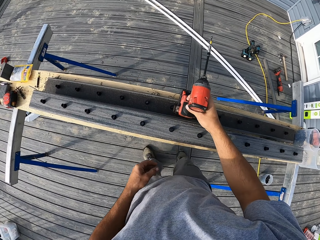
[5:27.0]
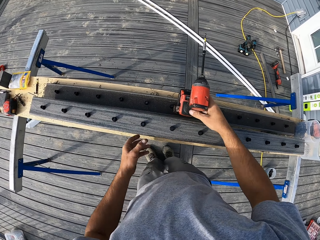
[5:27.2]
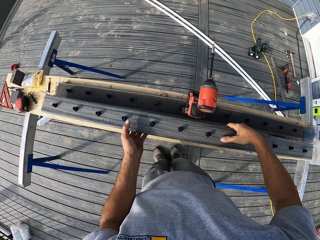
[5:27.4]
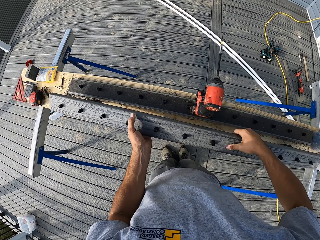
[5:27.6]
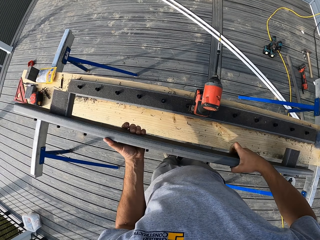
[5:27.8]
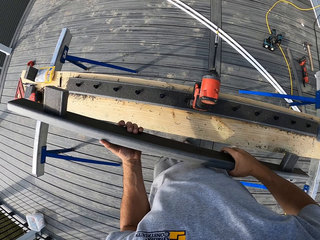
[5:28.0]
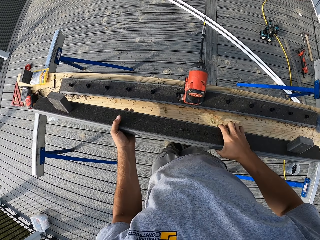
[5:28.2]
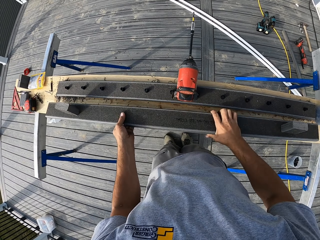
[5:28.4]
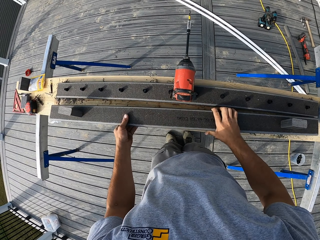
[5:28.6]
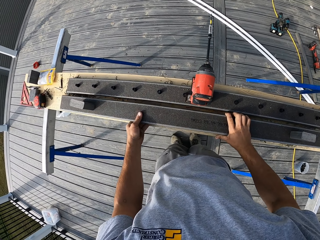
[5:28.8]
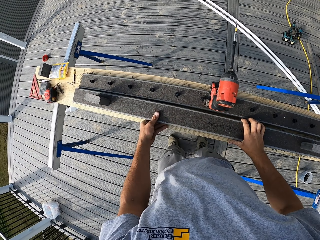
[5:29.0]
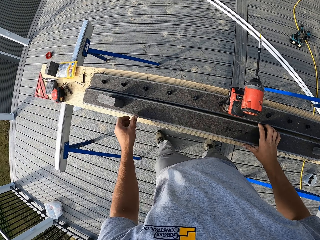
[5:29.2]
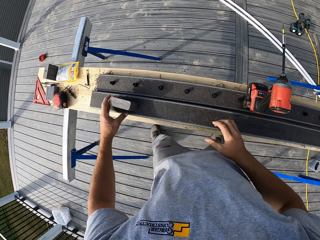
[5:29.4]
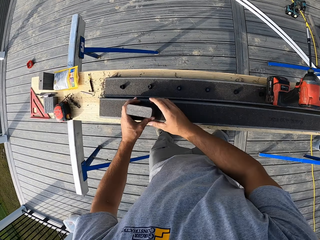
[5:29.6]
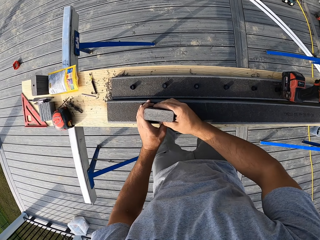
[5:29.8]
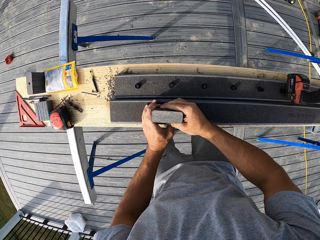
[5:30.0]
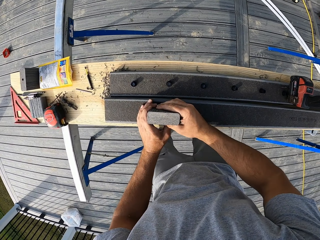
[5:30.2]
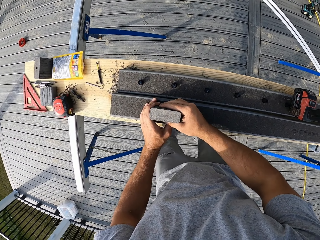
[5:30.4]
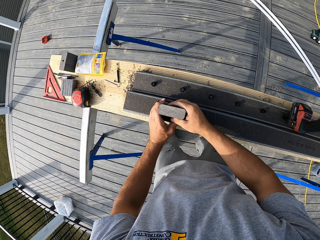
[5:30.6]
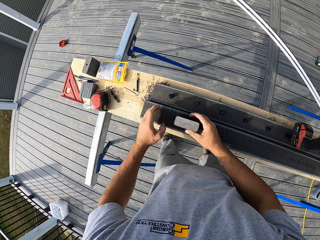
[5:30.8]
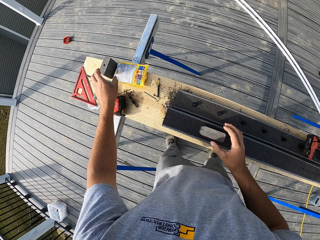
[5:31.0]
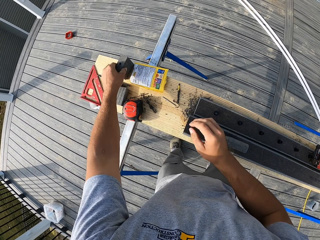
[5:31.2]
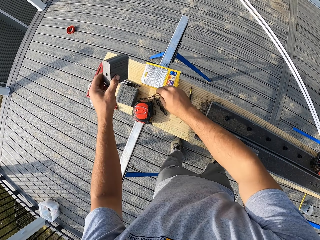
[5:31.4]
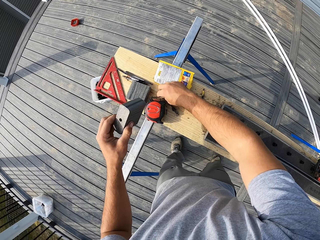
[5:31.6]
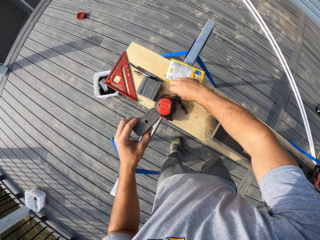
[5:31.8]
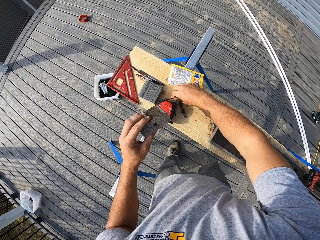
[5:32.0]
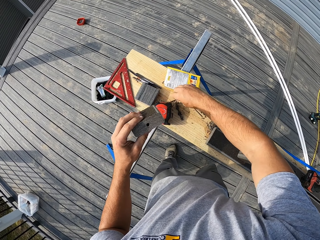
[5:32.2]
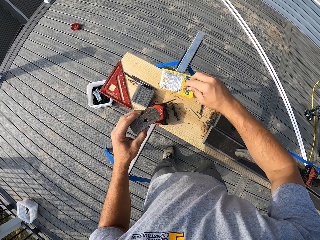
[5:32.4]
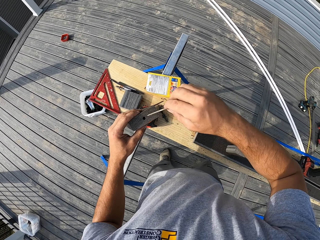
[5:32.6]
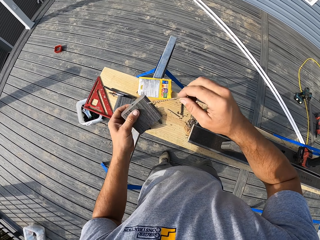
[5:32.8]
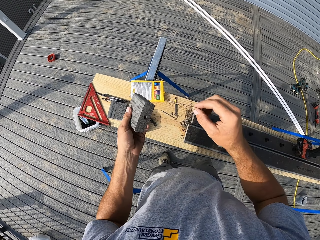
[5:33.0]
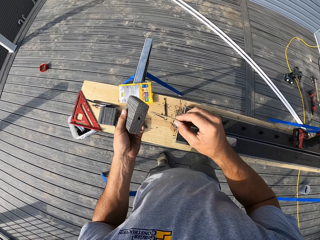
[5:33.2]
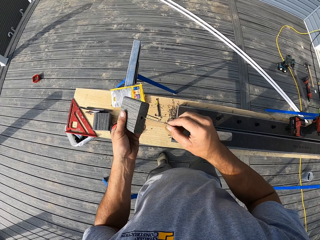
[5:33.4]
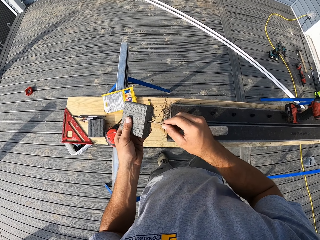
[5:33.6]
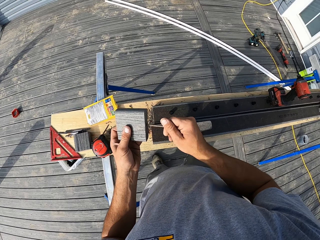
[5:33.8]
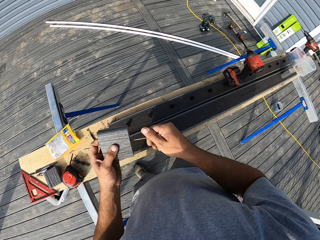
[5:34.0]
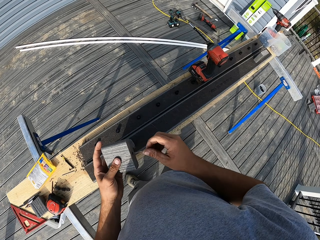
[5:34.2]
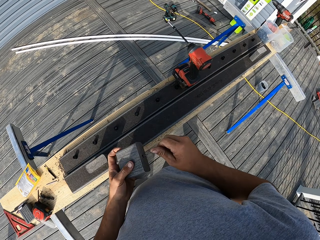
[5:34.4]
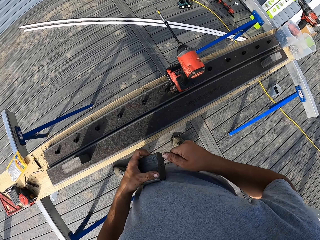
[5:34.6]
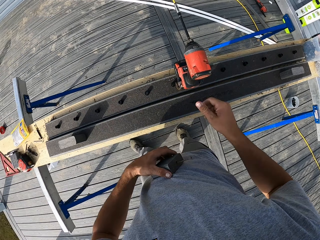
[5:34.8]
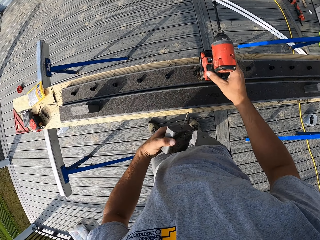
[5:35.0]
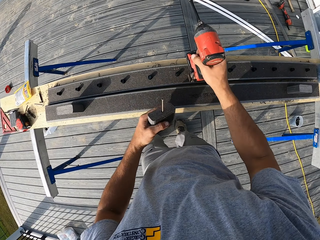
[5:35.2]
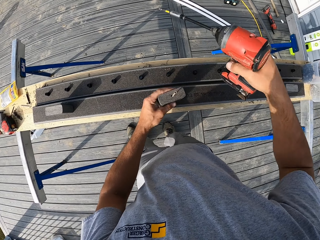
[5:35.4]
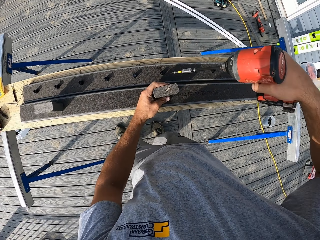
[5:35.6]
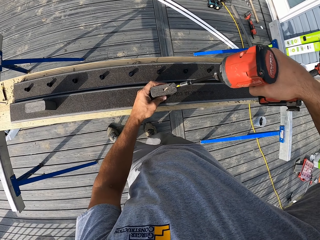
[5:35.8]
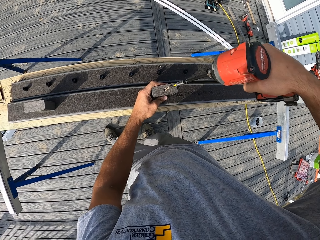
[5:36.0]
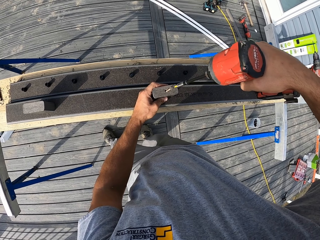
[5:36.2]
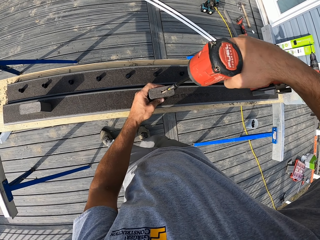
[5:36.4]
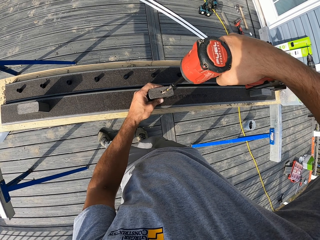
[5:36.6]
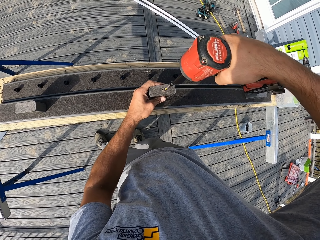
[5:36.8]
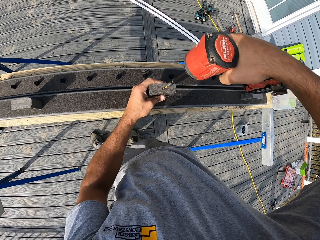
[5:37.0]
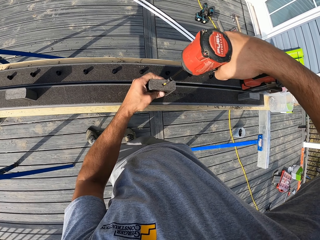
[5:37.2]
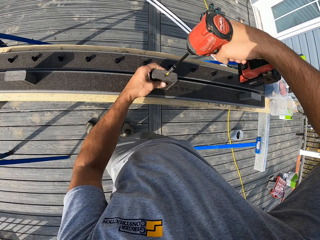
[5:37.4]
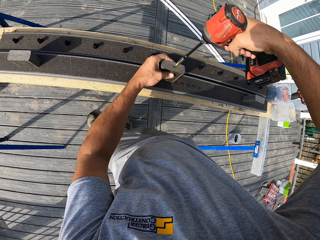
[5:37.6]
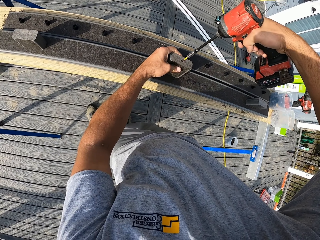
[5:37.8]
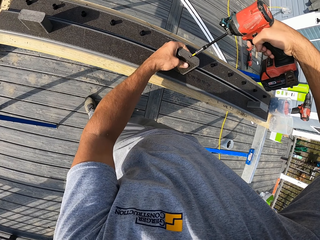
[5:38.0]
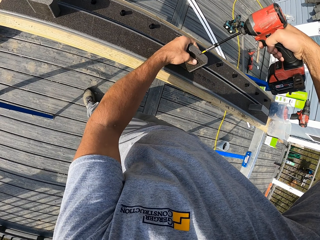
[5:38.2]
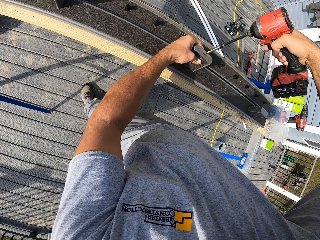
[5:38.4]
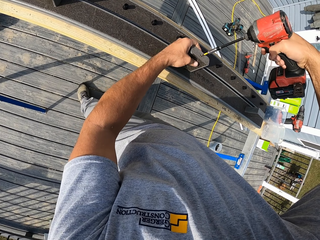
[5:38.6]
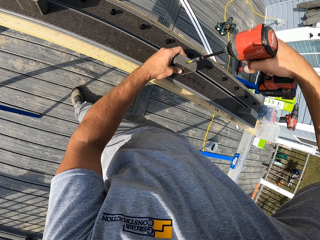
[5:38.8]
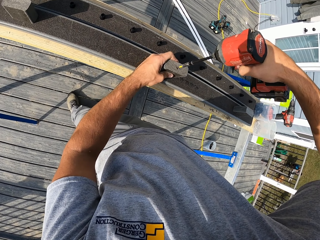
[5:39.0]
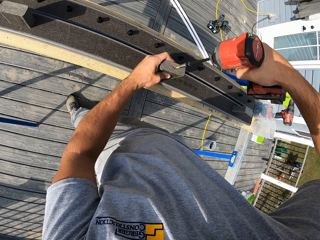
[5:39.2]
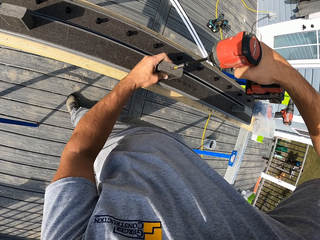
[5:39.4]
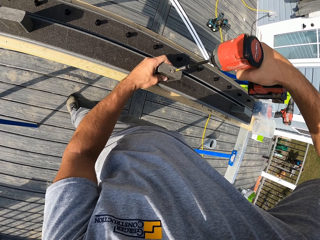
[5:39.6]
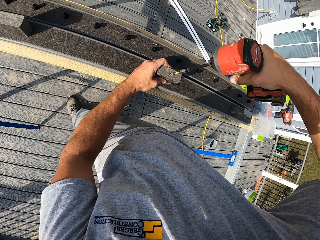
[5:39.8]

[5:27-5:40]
The camera wearer places the drill on the workbench. He lifts the piece of wood from the stand with both hands. He turns the piece of wood on the stand. He adjusts the wood block on the wood. He picks up a wood block from the stand with his left hand. He picks up a screw from the stand with his right hand. He inserts the screw on the wood block. He picks up the drill from the wood. He drills the screw on the wood block.

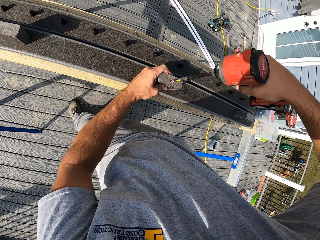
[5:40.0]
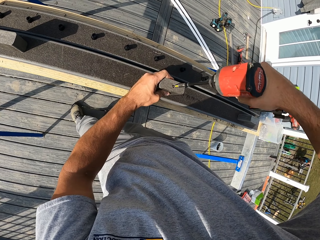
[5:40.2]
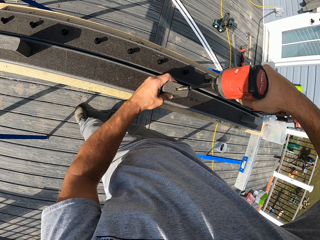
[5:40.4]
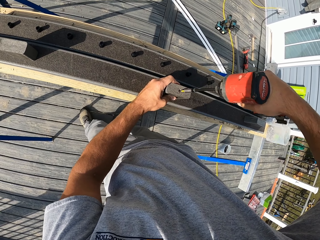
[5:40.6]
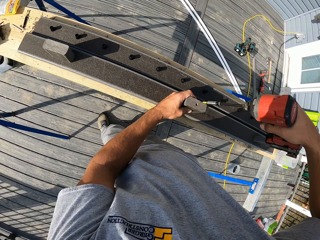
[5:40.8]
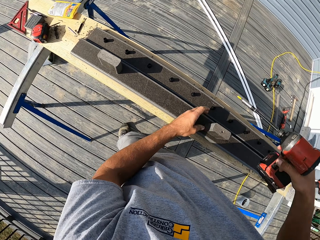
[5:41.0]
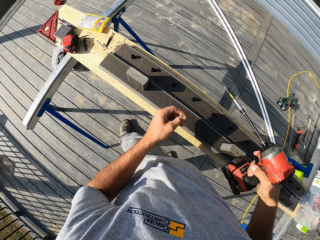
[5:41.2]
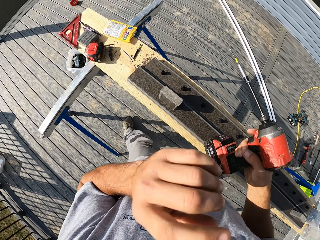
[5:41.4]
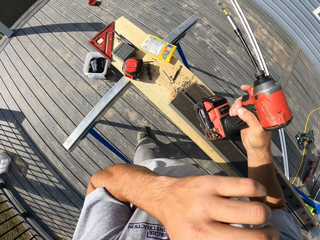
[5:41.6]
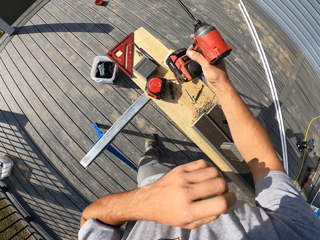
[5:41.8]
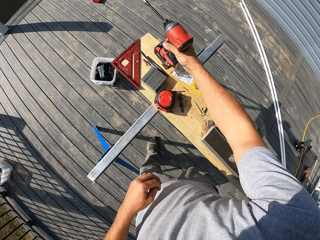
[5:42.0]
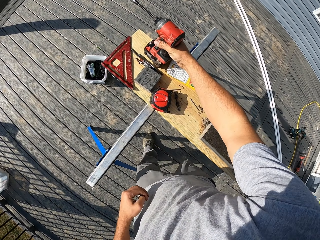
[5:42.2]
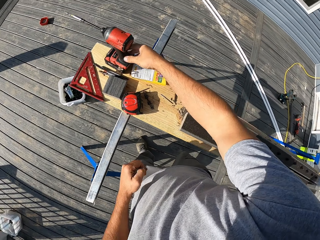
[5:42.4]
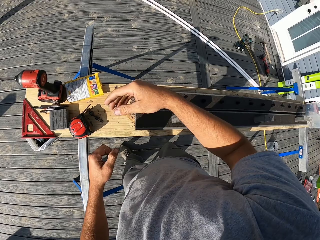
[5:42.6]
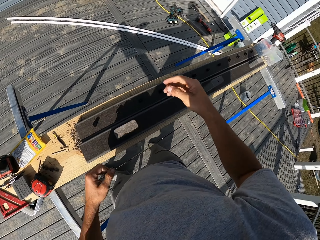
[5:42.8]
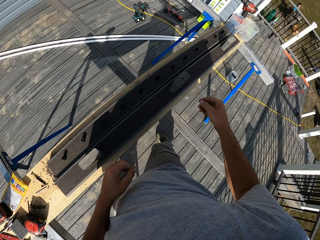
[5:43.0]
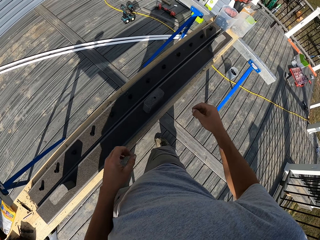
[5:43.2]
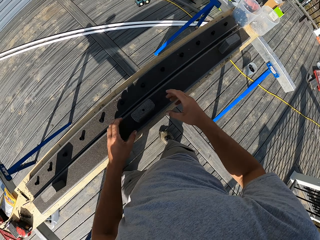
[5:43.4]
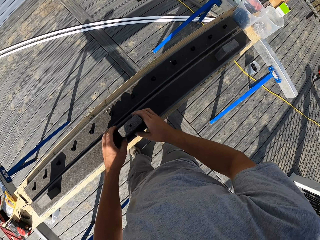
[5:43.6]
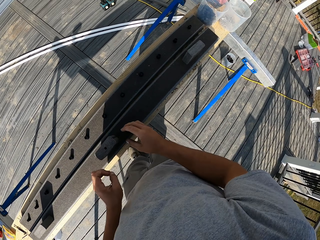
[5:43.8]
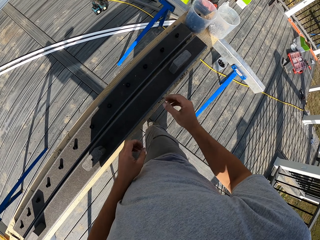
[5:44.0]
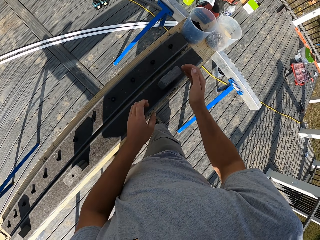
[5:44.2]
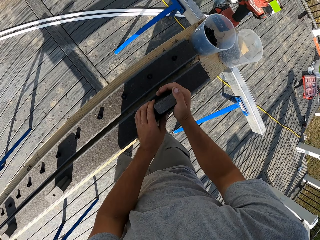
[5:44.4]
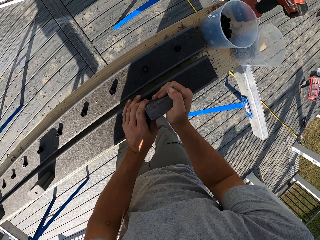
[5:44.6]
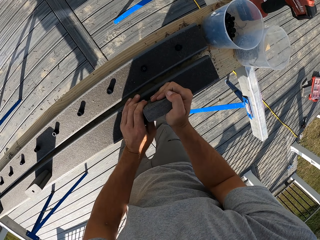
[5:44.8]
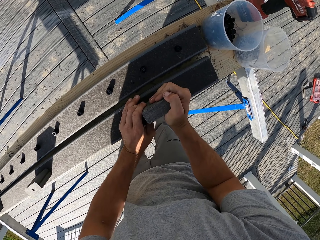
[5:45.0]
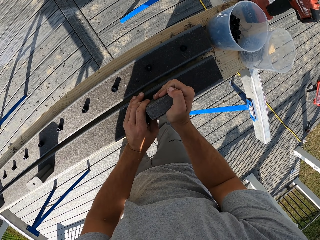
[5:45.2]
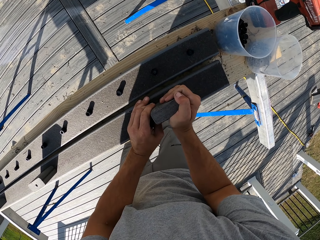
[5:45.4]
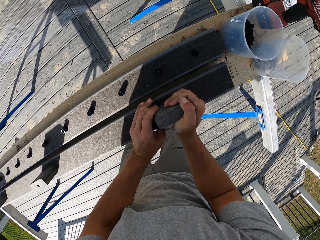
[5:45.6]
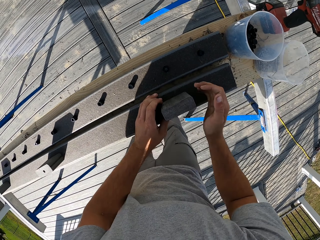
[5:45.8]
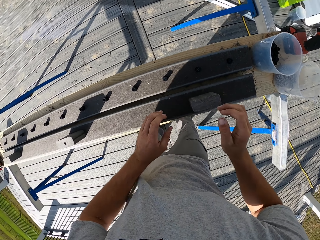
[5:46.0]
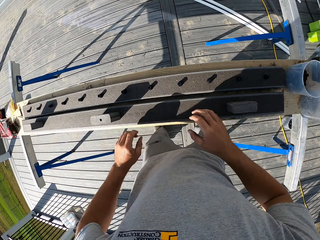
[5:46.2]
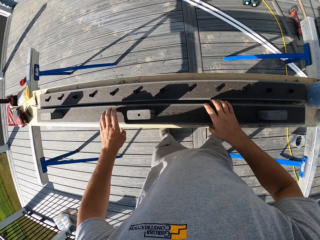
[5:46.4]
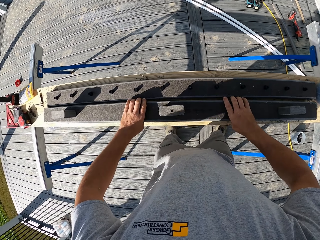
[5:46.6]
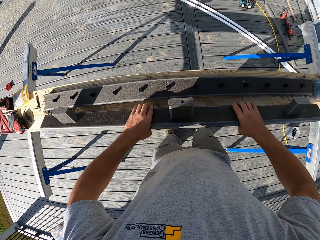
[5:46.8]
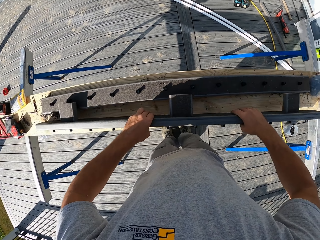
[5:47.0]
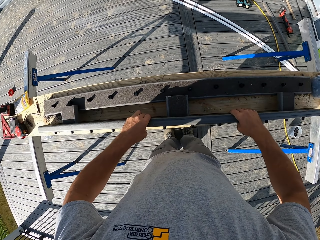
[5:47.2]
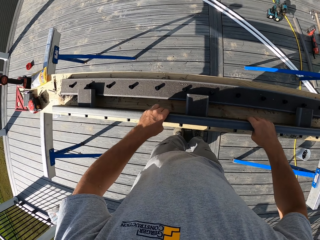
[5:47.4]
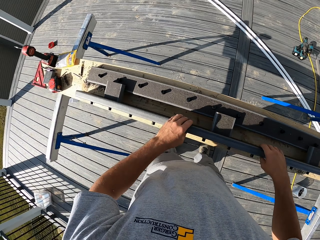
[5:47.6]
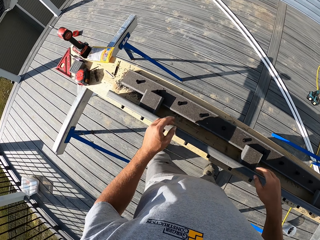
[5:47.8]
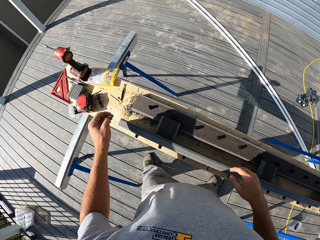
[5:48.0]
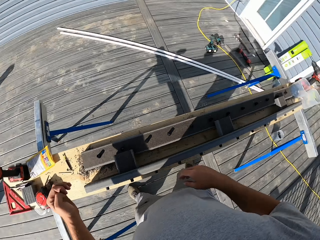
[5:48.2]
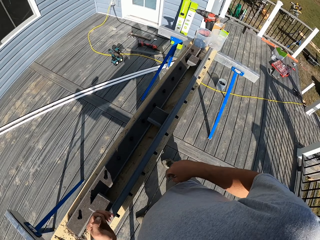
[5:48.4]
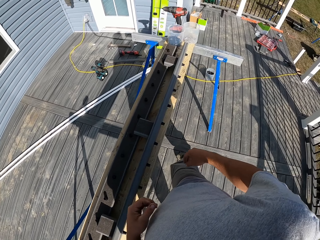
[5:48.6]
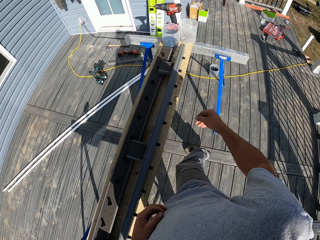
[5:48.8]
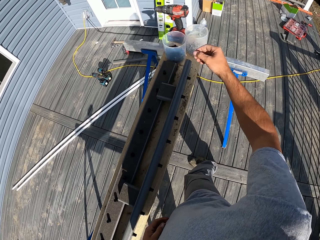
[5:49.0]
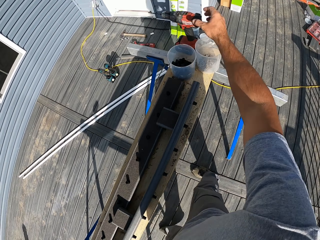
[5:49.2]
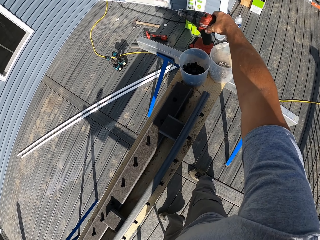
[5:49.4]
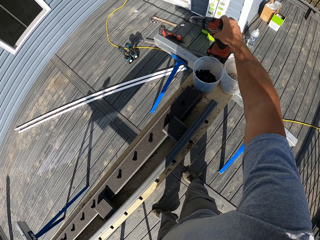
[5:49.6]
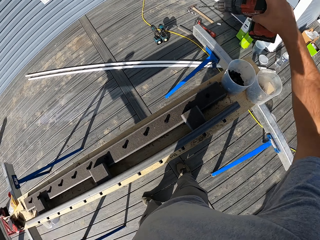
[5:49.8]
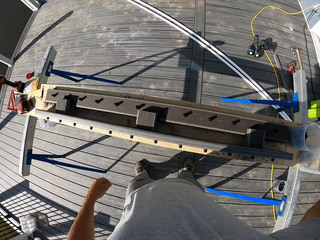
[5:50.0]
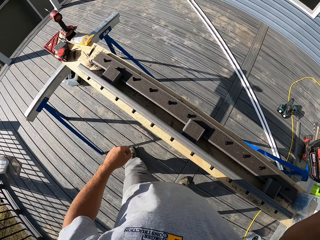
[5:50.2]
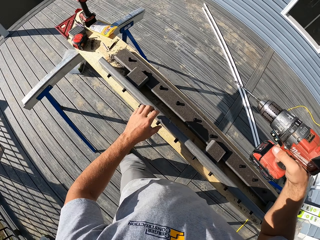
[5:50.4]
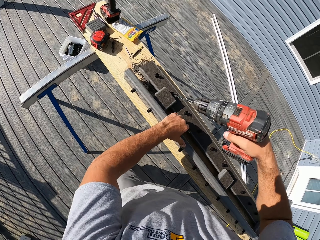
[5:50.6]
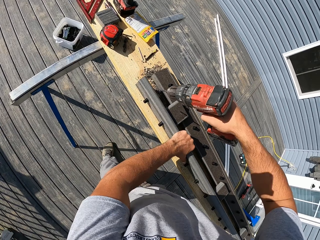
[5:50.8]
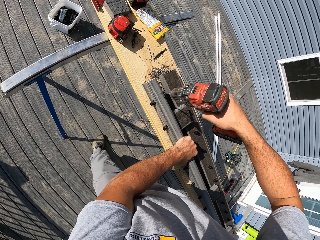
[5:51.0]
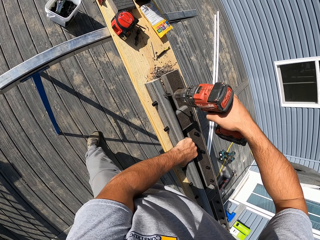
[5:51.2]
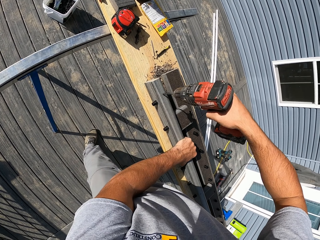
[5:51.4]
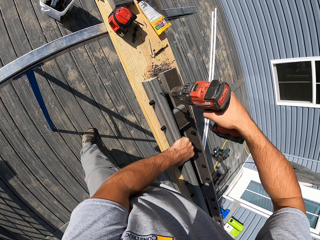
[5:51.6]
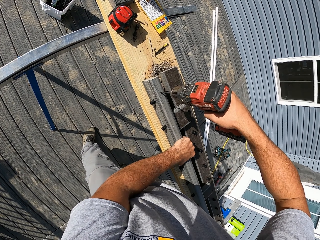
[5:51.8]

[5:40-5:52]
The camera wearer places the drill on the work bench. He adjusts the wood block on the wood with both hands. He adjusts a wood block with both hands. He turns the wood with both hands. He moves around the area. He looks around the workshop. He picks up the drill from the stand. He turns. He drills on the wood.
